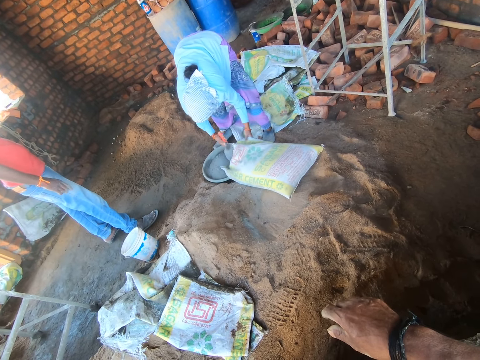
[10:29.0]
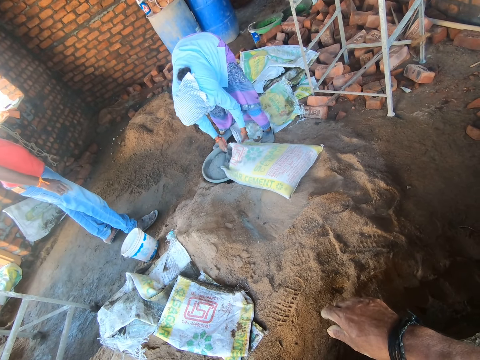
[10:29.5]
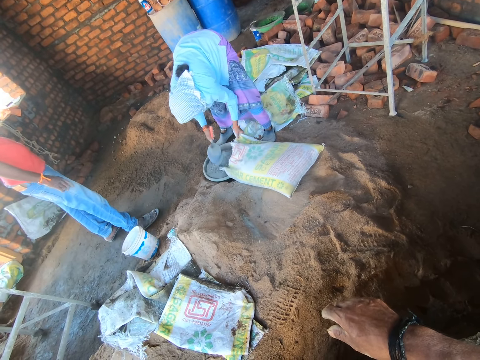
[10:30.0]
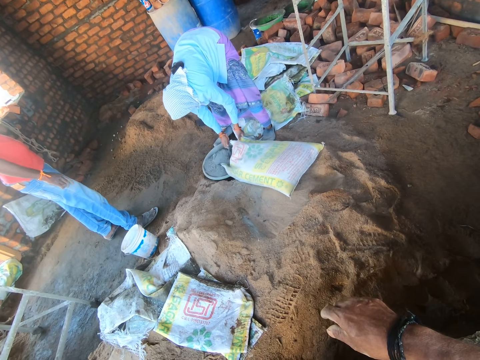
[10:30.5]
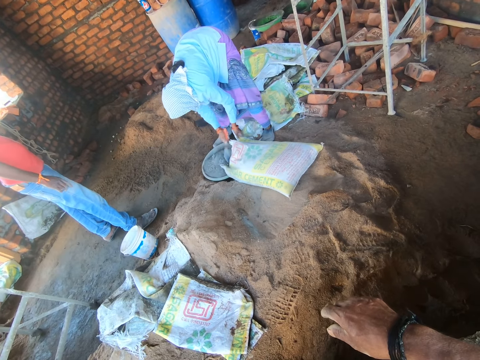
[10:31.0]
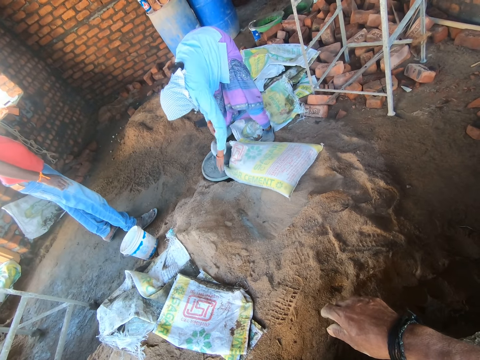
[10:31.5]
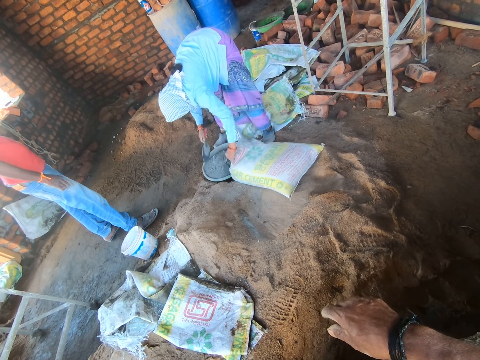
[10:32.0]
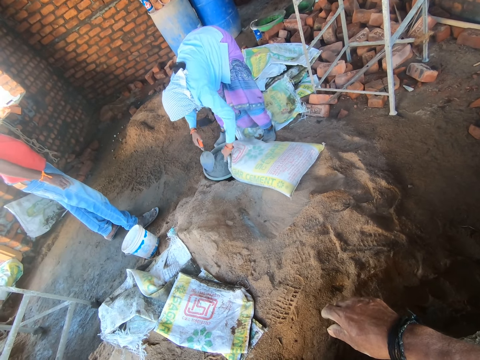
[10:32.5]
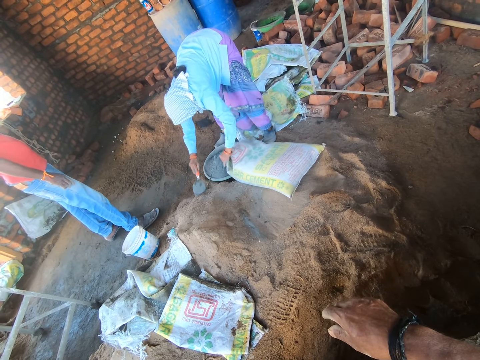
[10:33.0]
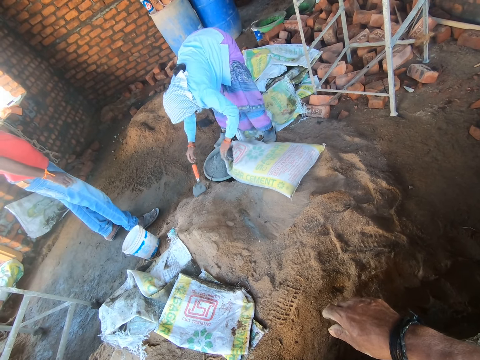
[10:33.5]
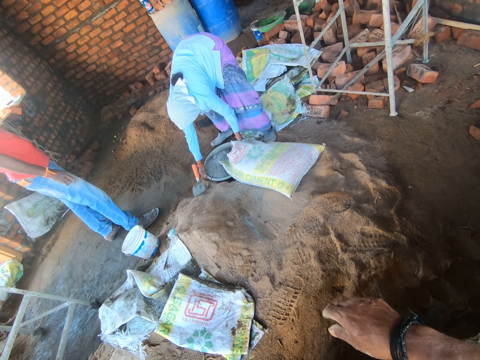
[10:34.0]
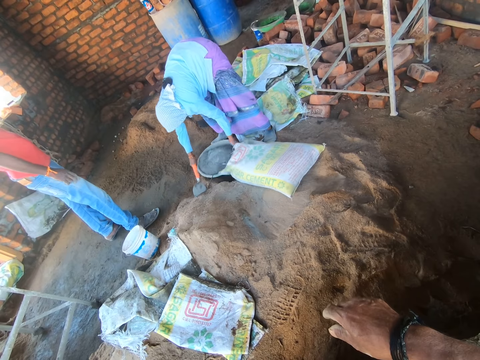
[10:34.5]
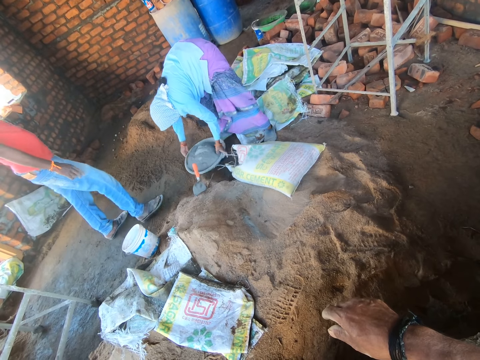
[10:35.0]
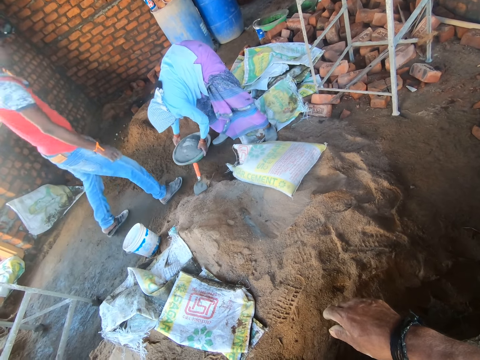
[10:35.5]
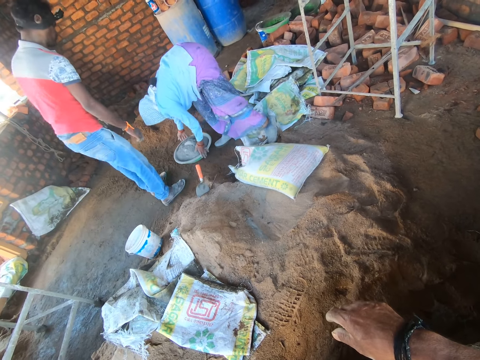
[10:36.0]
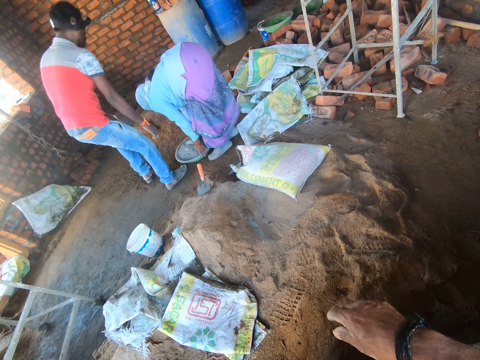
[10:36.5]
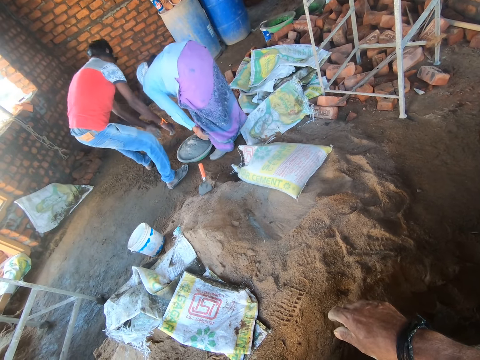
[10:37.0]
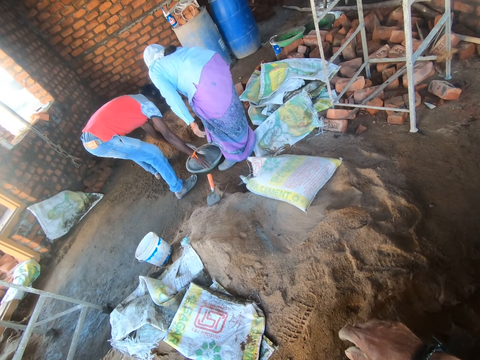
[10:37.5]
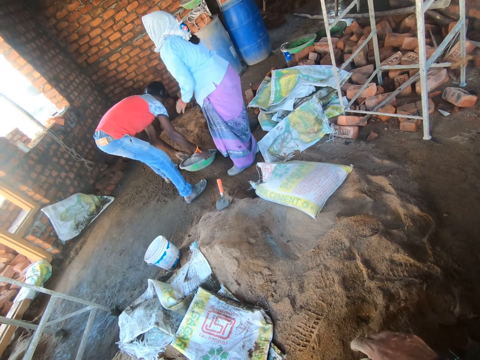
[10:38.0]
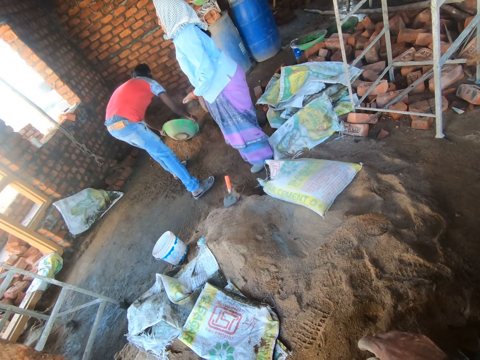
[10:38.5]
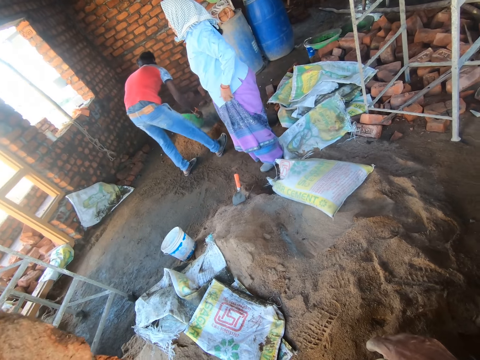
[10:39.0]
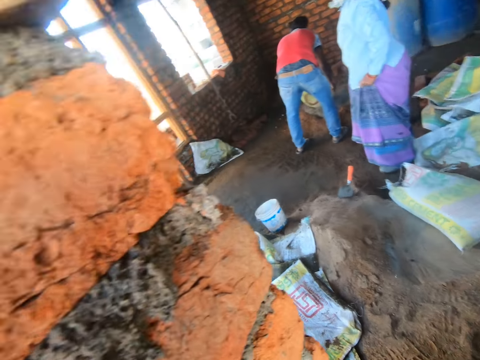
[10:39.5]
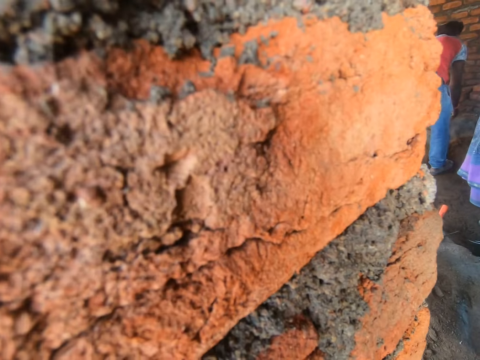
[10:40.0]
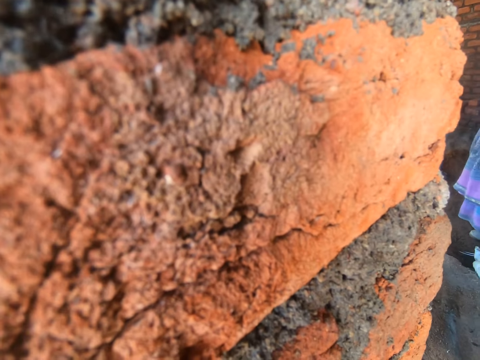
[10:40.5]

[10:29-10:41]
The woman holds the bag of cement and pulls cement into the basin with the trowel. The camera wearer looks at the woman. The woman holds the bag of cement, places the trowel on the sand, dips the trowel in sand, holds the basin with both her hands, picks the basin with cement and moves the basin to the left towards the heap of soil. The man walks towards the woman and bends towards the floor. The woman stands up. The man picks up the basin with cement. The woman rubs her hands together. The man pours cement on the heap. The camera wearer looks at a wall. They look around.

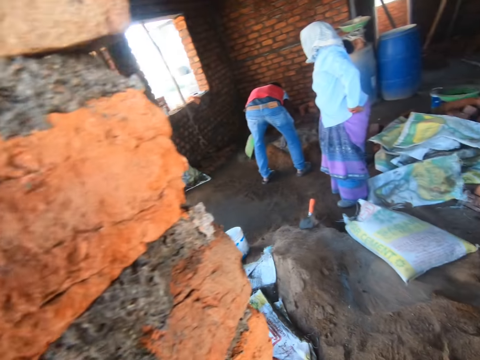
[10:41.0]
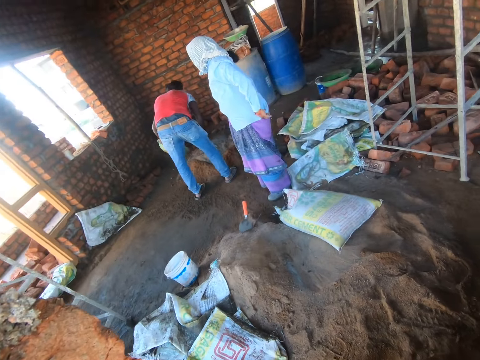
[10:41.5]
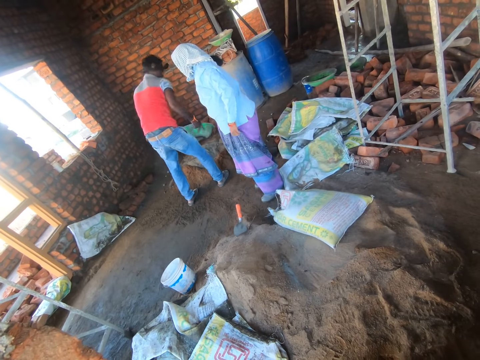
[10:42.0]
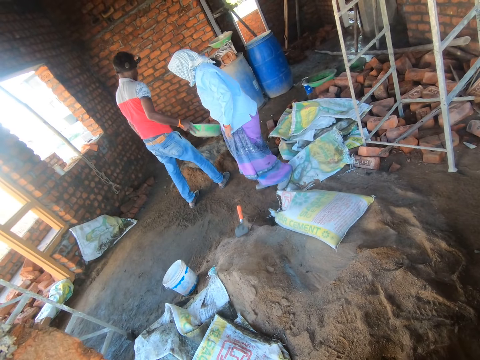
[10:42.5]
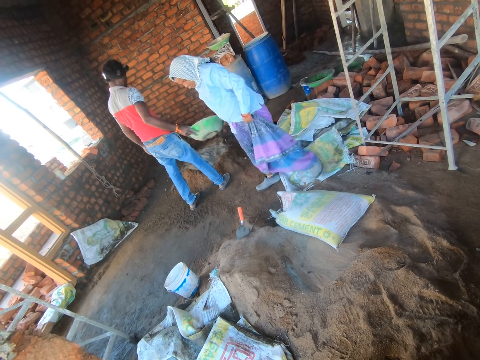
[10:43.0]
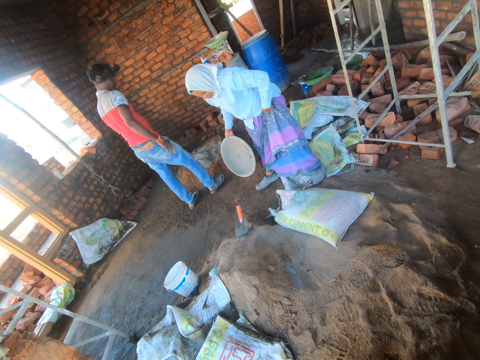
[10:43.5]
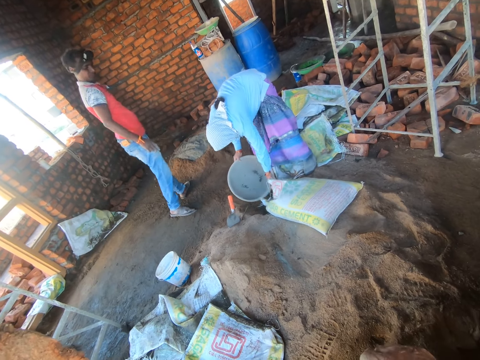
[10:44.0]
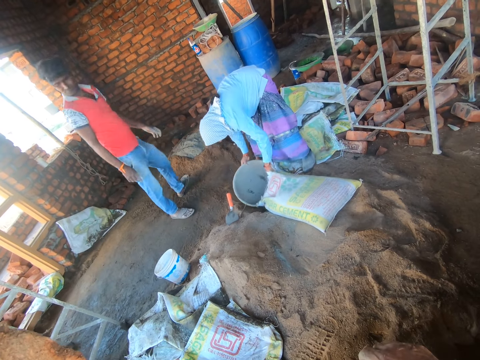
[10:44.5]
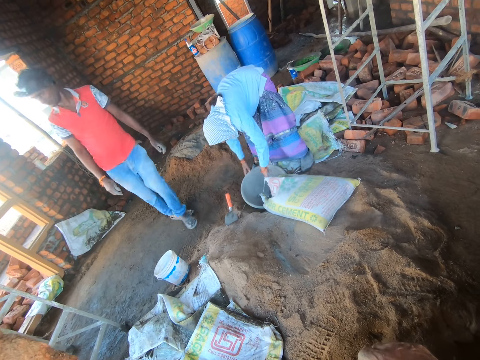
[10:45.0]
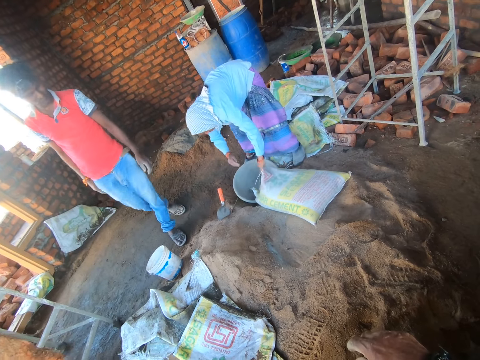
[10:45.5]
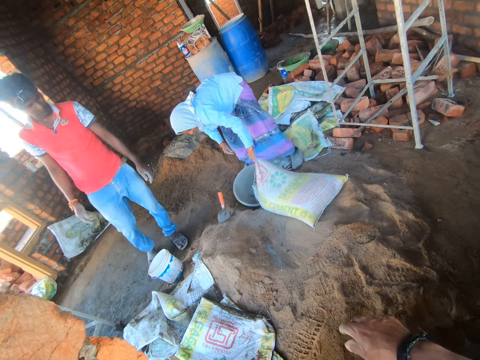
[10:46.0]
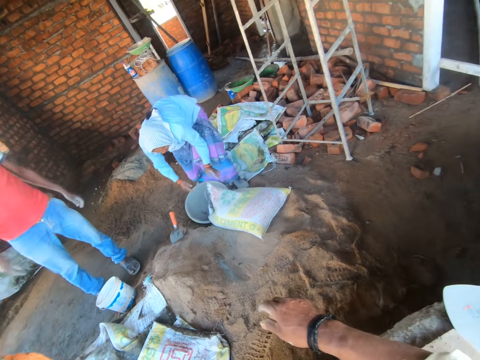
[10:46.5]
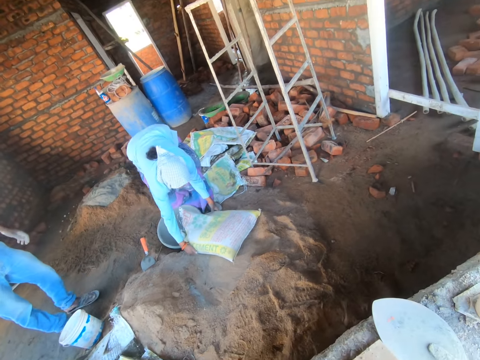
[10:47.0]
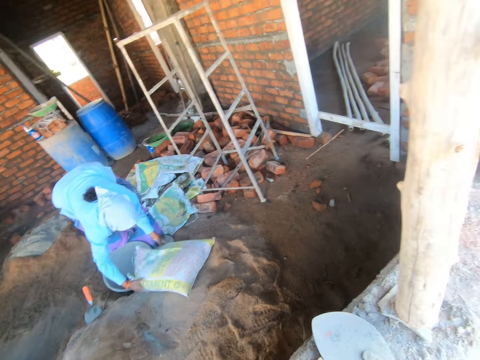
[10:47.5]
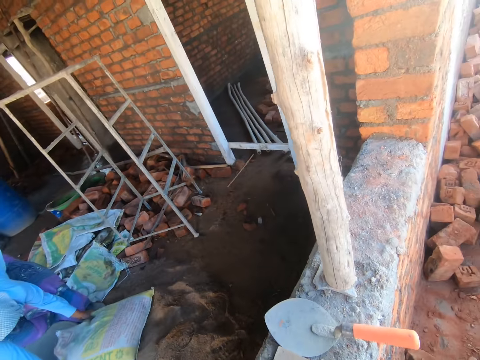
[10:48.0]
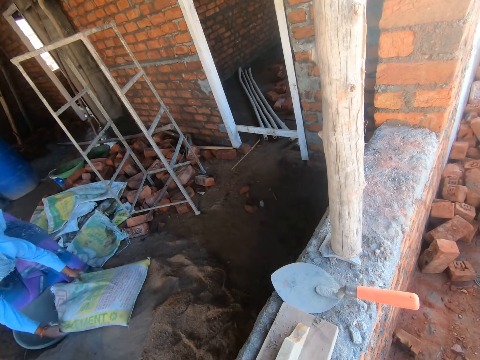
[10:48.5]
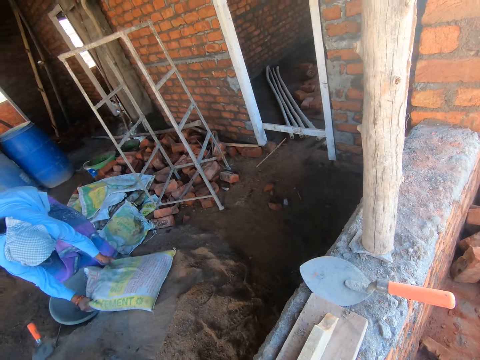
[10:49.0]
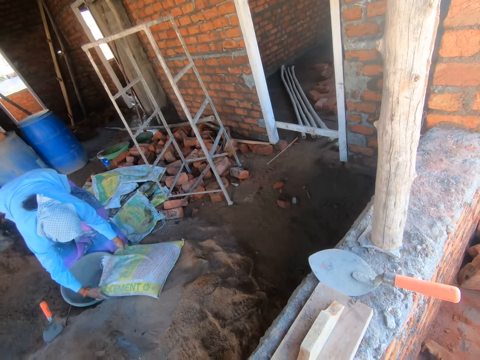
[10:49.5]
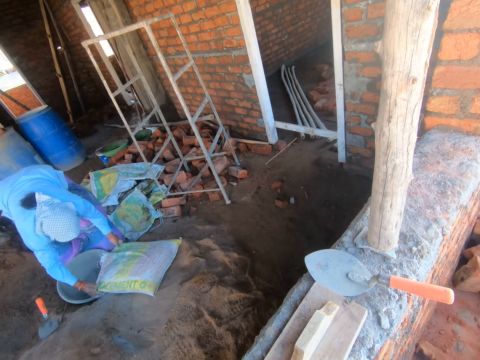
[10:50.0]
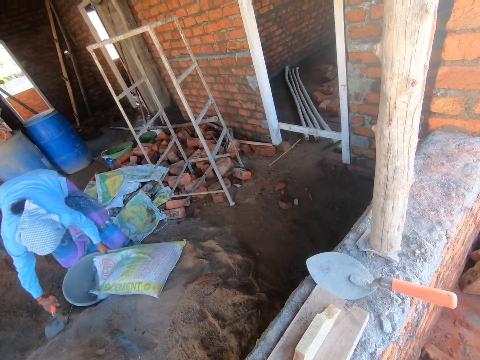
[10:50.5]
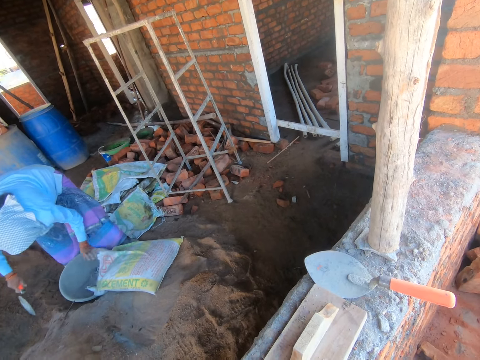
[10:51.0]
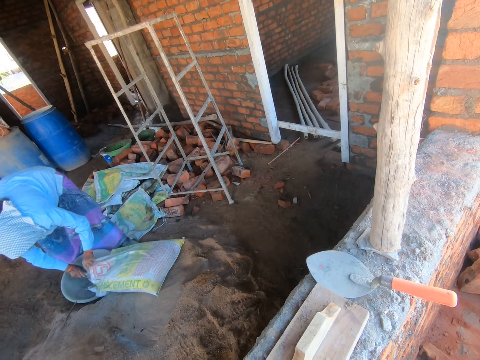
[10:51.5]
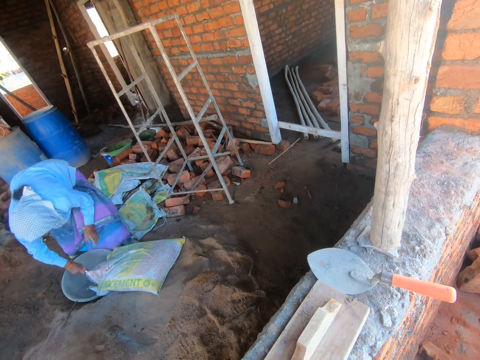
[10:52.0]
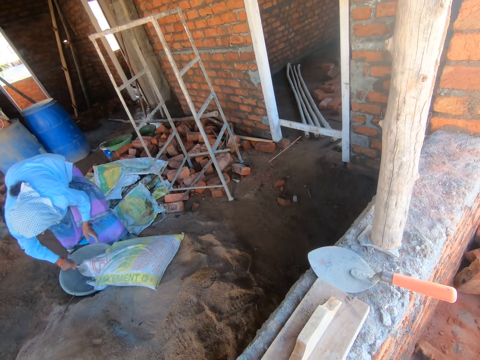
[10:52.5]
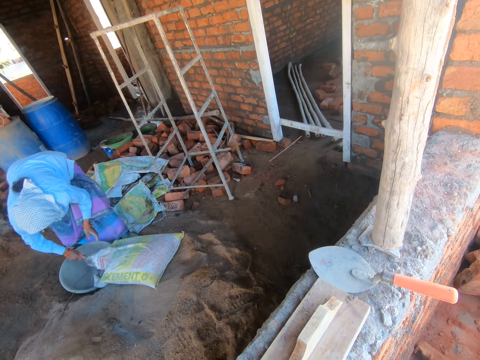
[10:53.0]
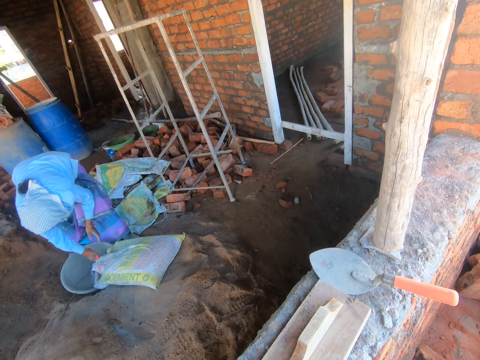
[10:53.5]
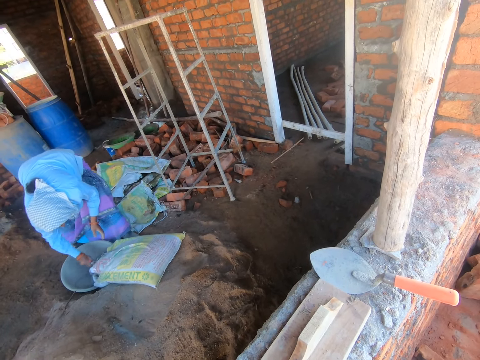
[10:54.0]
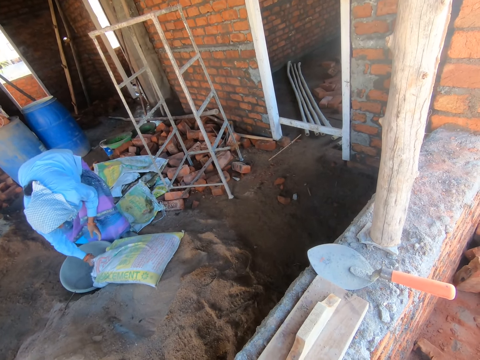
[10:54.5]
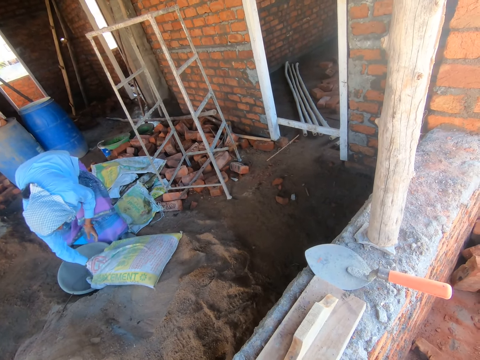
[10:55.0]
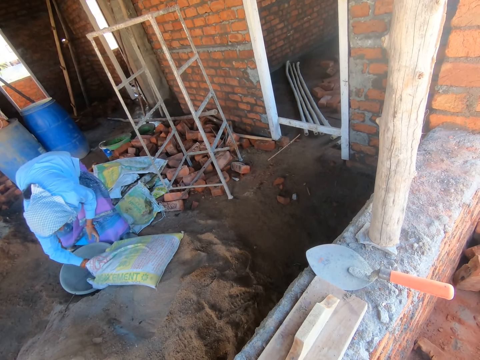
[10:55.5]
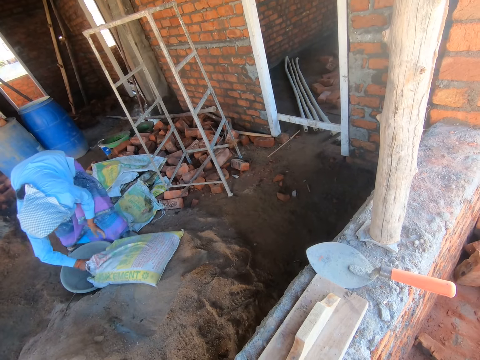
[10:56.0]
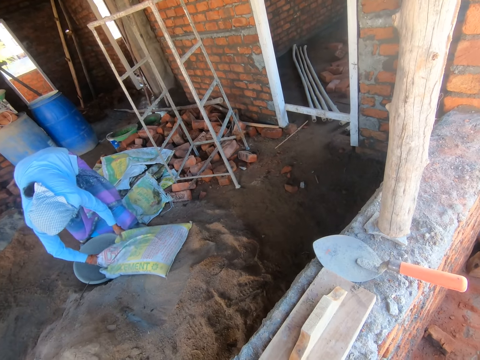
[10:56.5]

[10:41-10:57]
The woman pulls on her shirt. The camera wearer looks at the man. The woman talks to the camera wearer. The man stands up and gives the basin to the woman. The woman picks the basin from the man. The camera wearer talks to the man and the woman. The woman bends towards the ground, lifts a part of the bag of cement, pulls the bag of cement and places the basin underneath the bag of cement. The man walks towards the bucket. The woman holds the bag of cement with both her hands. The camera wearer looks at the woman. The woman pulls the bag towards herself. The camera wearer looks at the wall. The woman shakes cement into the basin, picks up the trowel, holds the bag of cement, removes cement from the bag with the trowel and pulls cement with the trowel into the basin.
